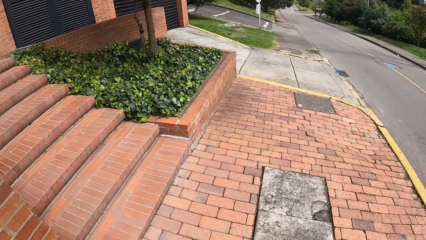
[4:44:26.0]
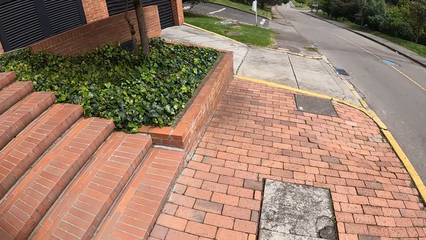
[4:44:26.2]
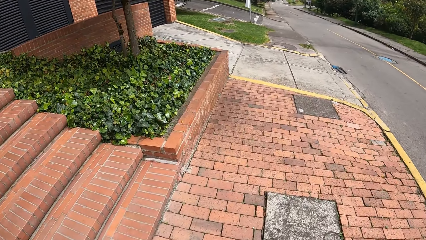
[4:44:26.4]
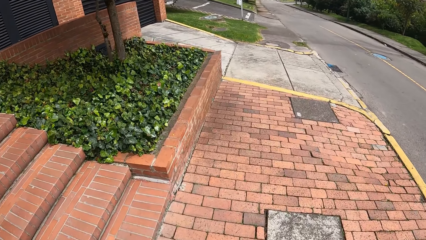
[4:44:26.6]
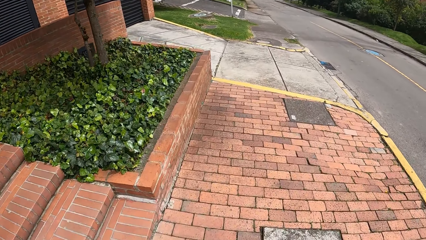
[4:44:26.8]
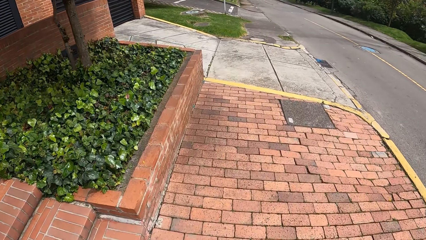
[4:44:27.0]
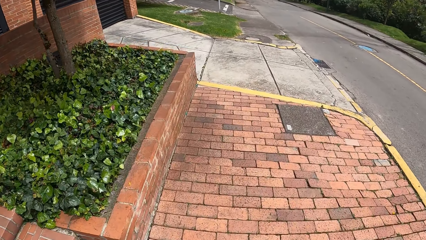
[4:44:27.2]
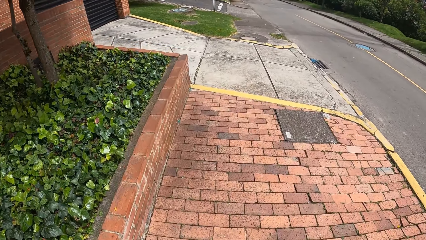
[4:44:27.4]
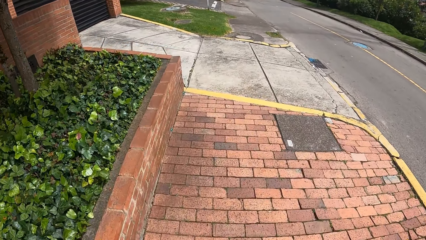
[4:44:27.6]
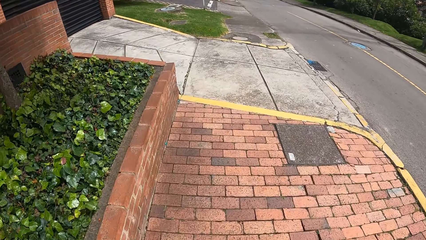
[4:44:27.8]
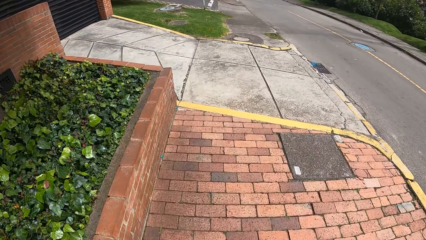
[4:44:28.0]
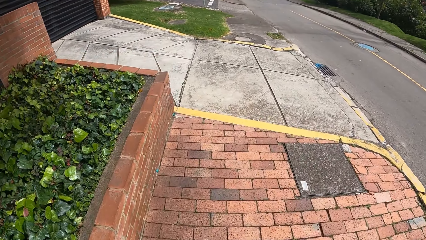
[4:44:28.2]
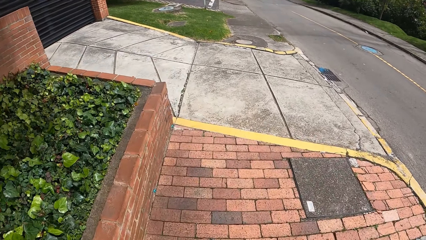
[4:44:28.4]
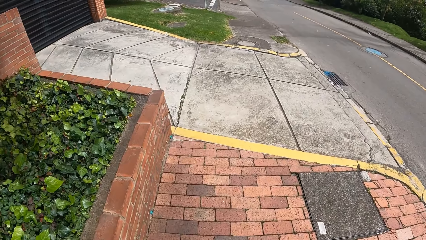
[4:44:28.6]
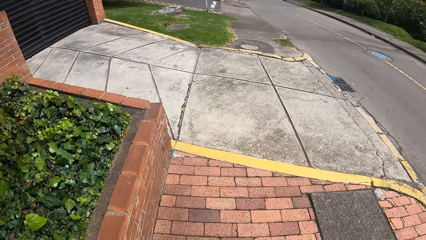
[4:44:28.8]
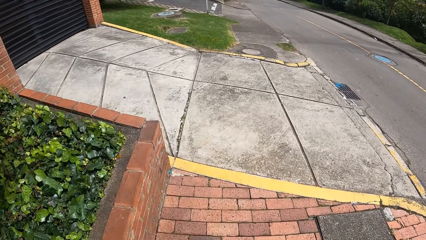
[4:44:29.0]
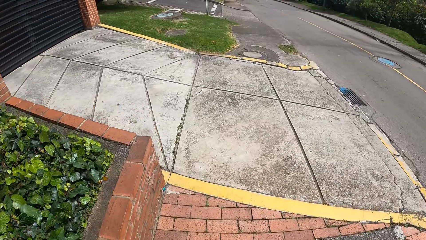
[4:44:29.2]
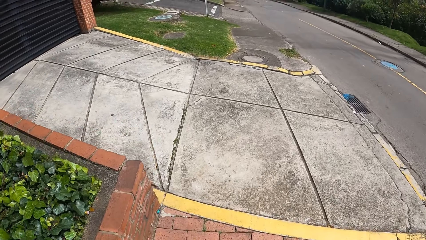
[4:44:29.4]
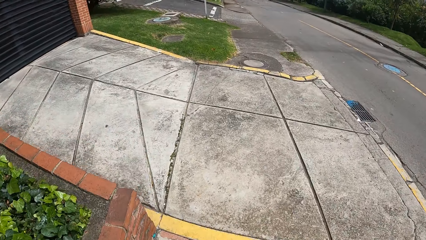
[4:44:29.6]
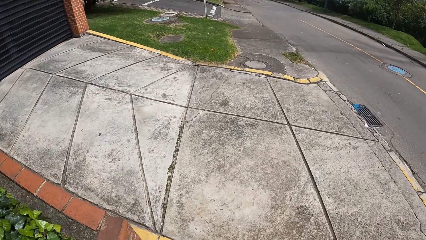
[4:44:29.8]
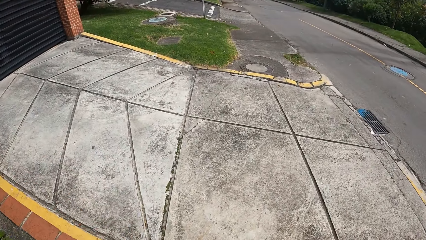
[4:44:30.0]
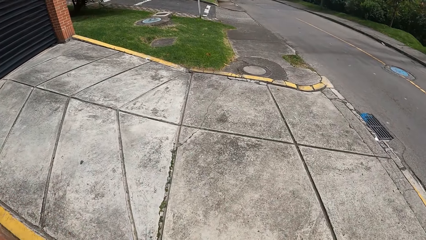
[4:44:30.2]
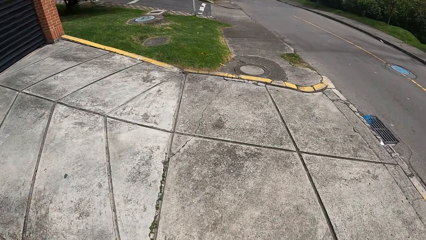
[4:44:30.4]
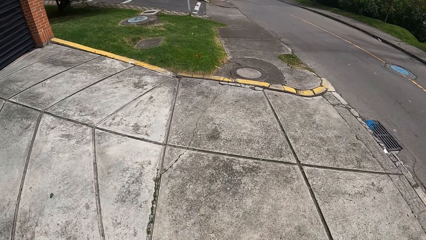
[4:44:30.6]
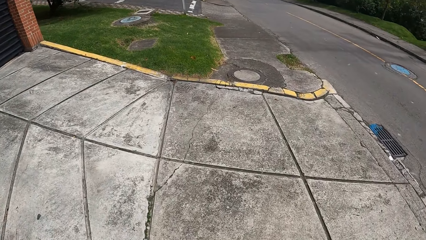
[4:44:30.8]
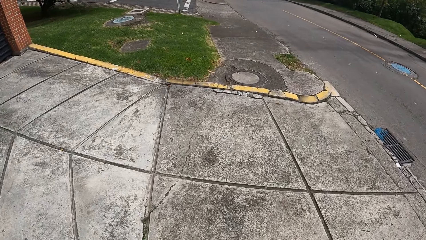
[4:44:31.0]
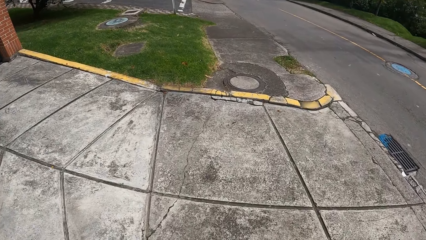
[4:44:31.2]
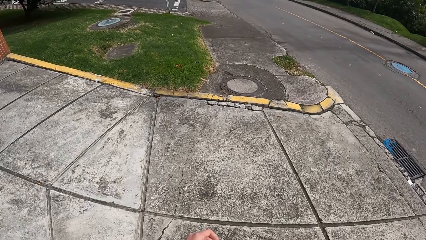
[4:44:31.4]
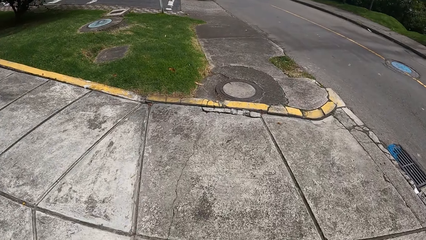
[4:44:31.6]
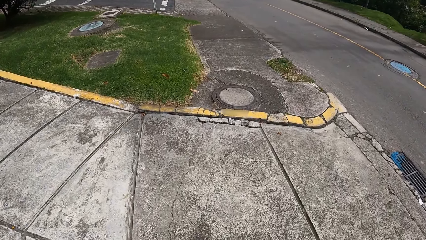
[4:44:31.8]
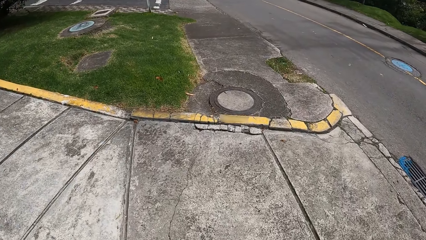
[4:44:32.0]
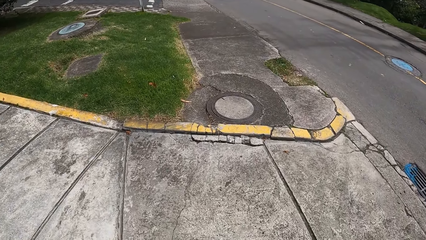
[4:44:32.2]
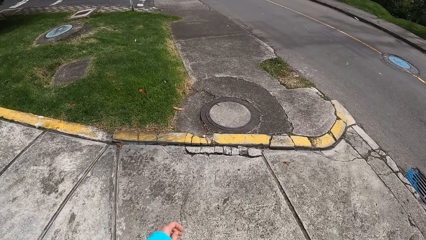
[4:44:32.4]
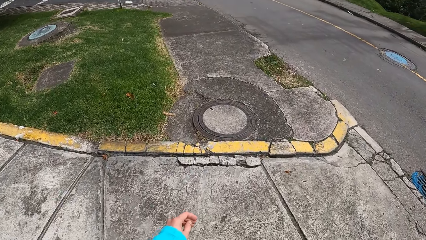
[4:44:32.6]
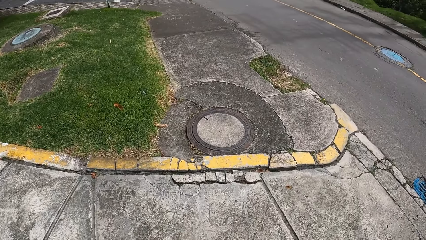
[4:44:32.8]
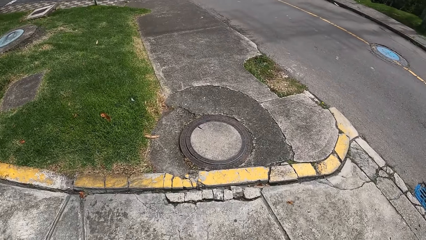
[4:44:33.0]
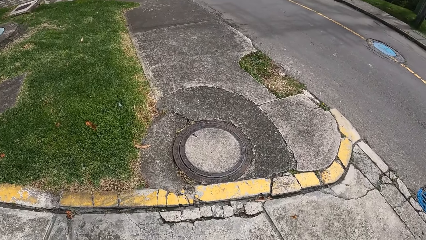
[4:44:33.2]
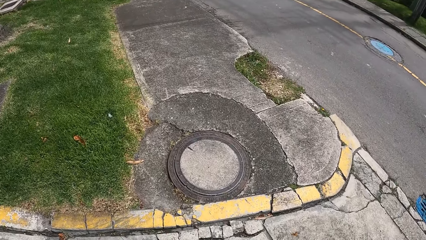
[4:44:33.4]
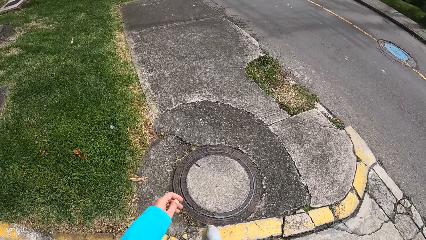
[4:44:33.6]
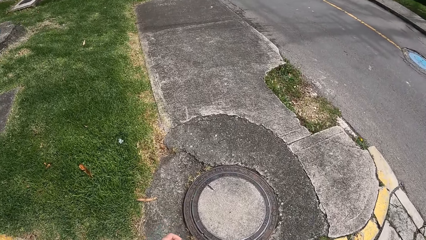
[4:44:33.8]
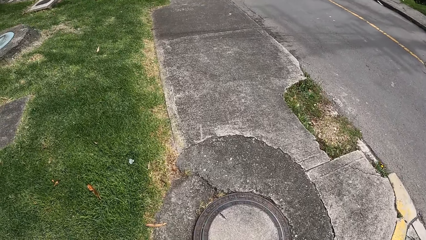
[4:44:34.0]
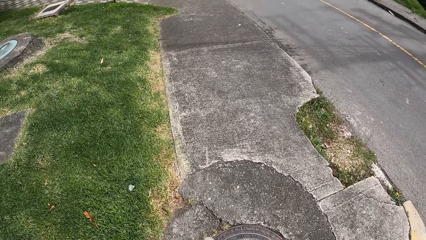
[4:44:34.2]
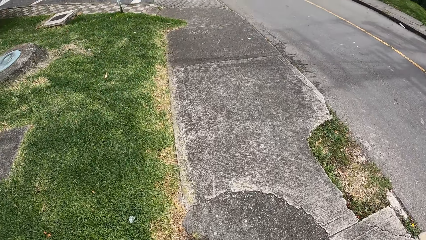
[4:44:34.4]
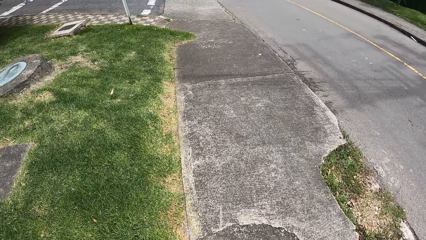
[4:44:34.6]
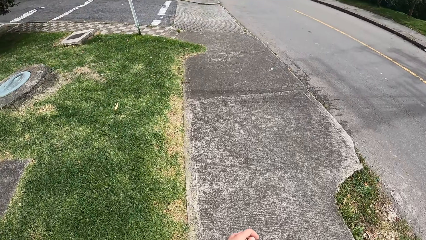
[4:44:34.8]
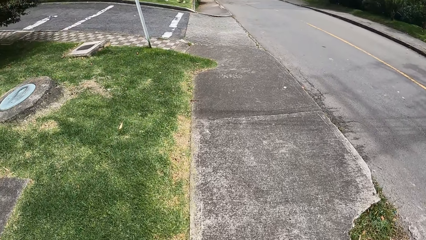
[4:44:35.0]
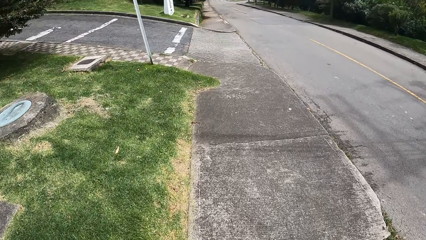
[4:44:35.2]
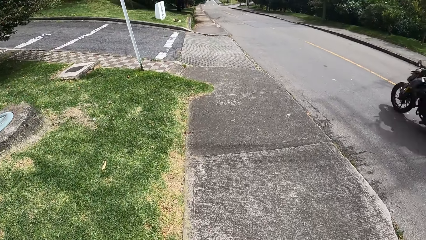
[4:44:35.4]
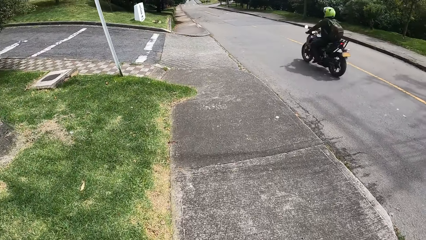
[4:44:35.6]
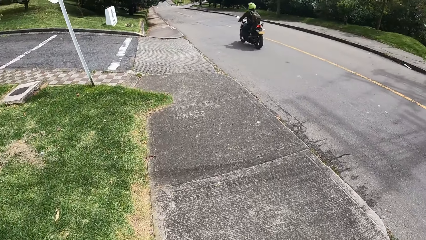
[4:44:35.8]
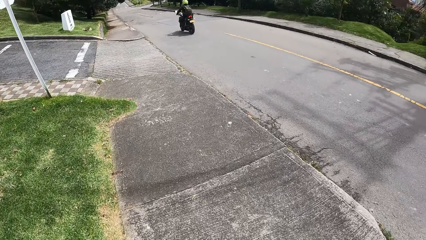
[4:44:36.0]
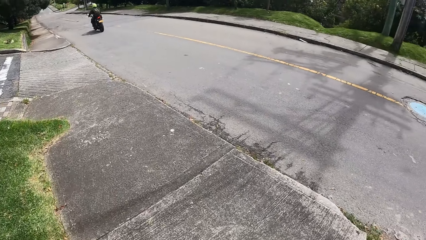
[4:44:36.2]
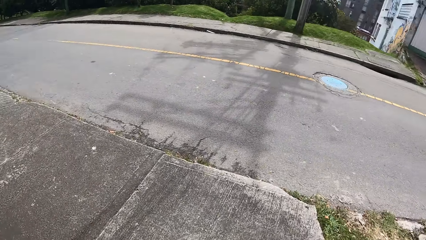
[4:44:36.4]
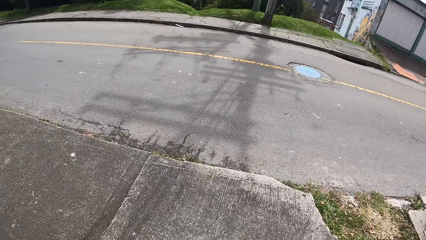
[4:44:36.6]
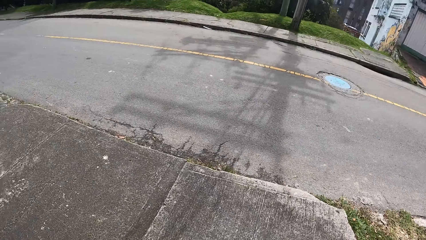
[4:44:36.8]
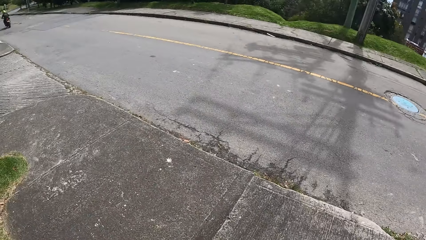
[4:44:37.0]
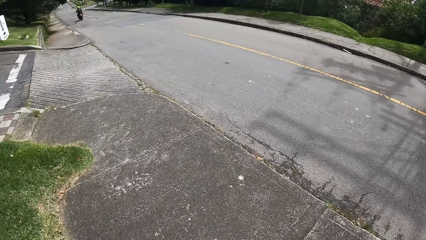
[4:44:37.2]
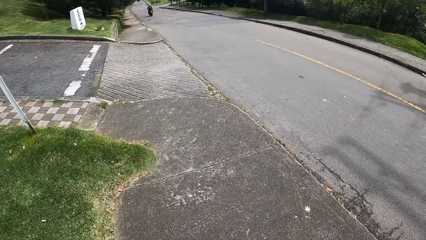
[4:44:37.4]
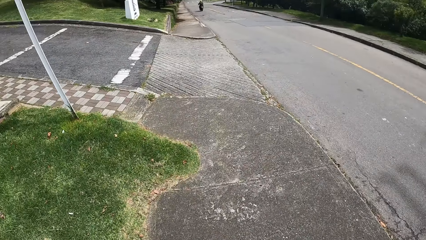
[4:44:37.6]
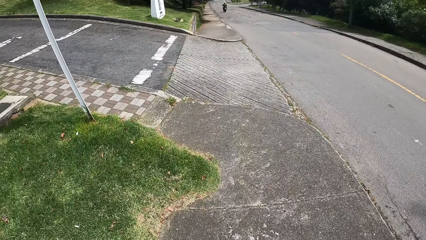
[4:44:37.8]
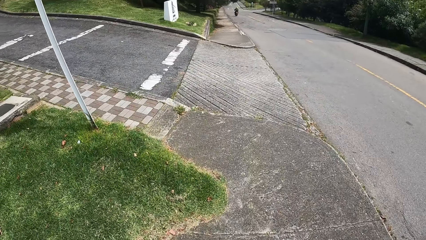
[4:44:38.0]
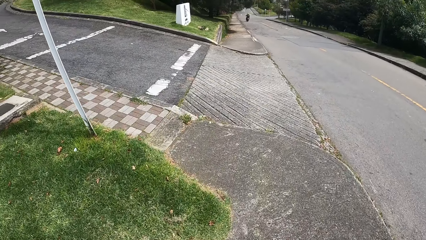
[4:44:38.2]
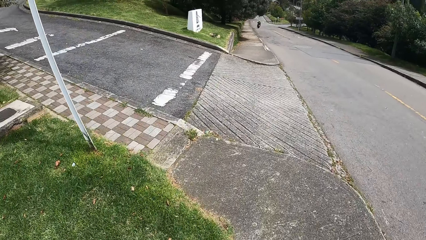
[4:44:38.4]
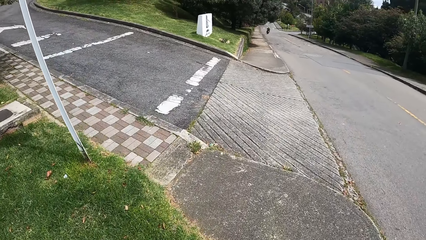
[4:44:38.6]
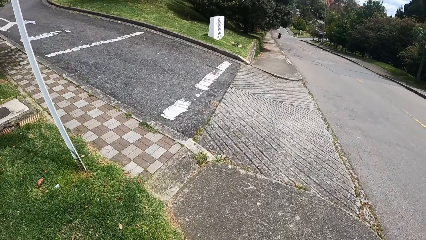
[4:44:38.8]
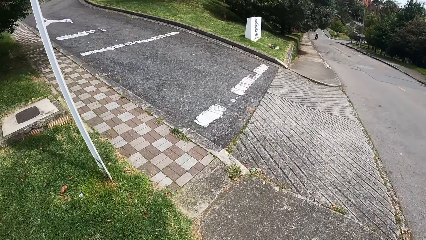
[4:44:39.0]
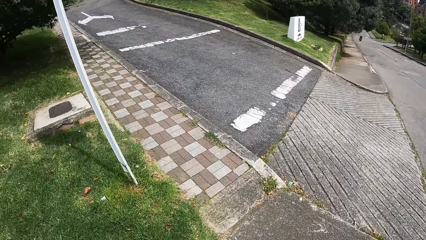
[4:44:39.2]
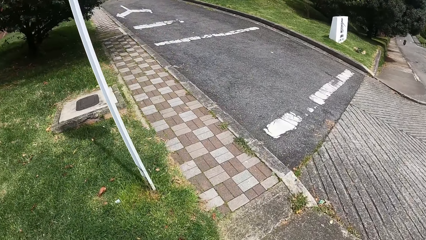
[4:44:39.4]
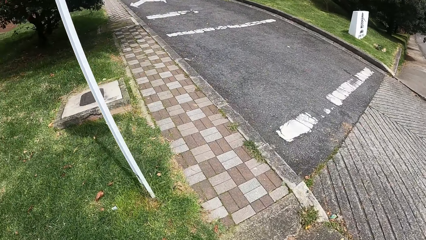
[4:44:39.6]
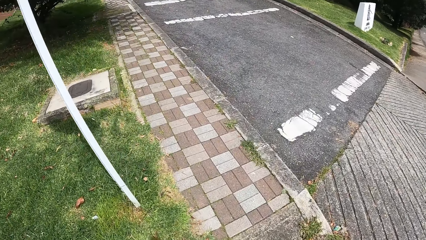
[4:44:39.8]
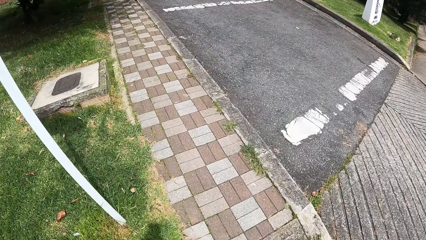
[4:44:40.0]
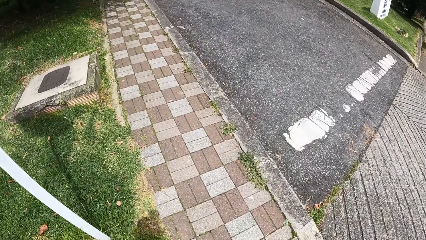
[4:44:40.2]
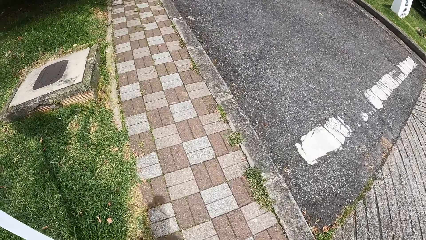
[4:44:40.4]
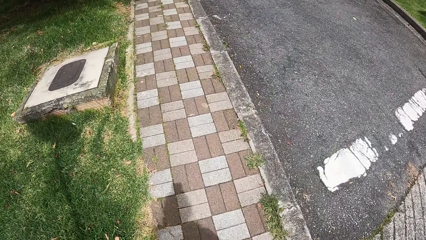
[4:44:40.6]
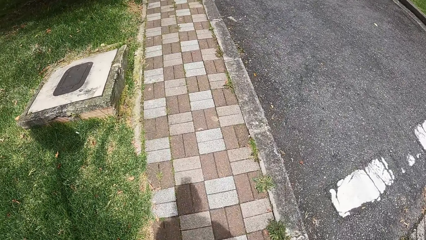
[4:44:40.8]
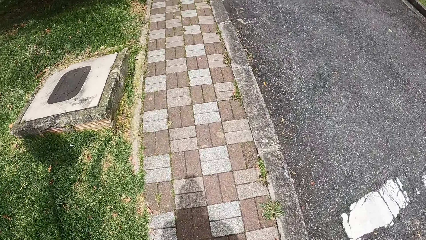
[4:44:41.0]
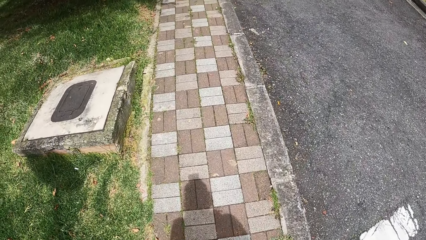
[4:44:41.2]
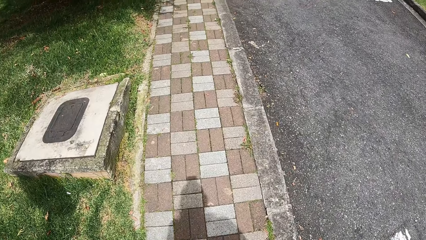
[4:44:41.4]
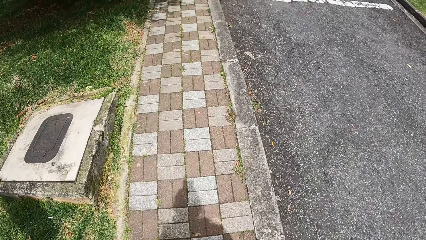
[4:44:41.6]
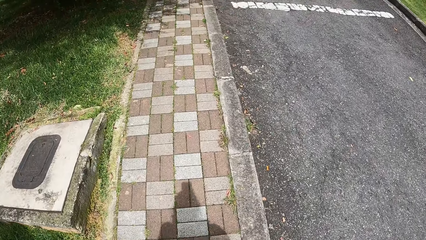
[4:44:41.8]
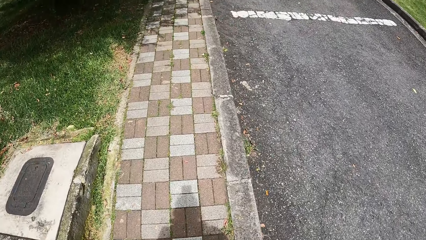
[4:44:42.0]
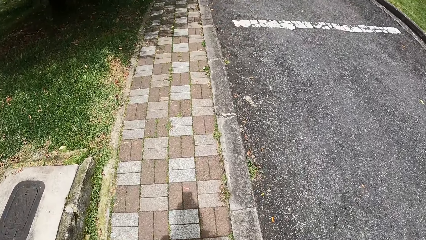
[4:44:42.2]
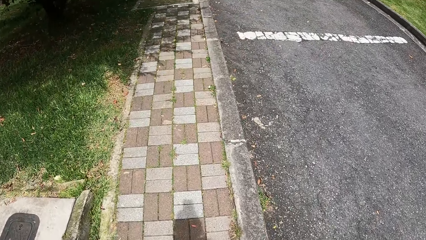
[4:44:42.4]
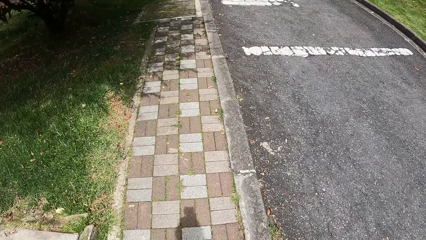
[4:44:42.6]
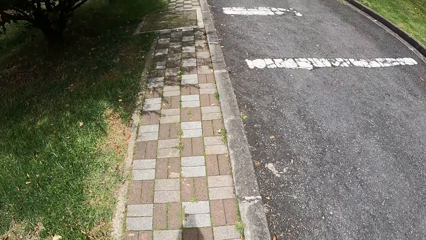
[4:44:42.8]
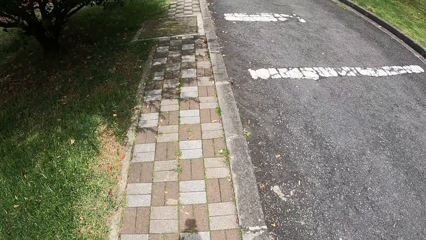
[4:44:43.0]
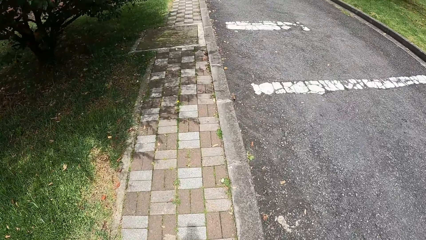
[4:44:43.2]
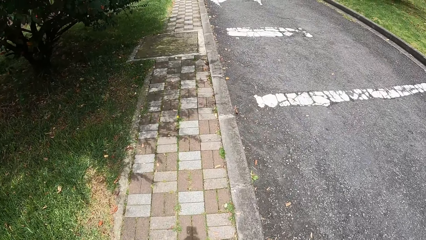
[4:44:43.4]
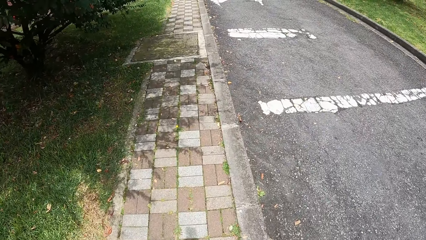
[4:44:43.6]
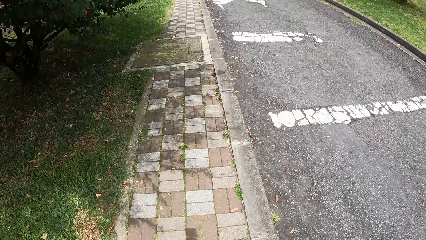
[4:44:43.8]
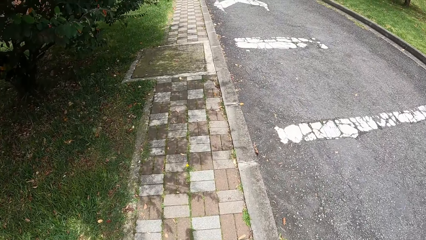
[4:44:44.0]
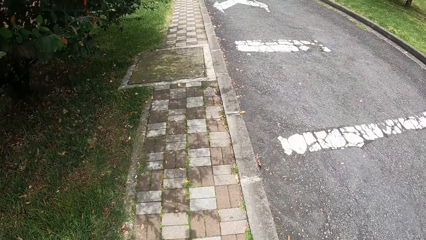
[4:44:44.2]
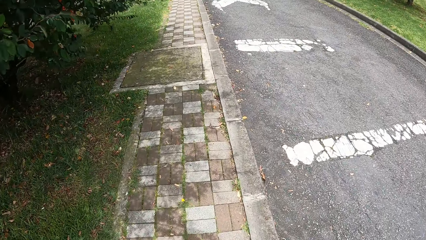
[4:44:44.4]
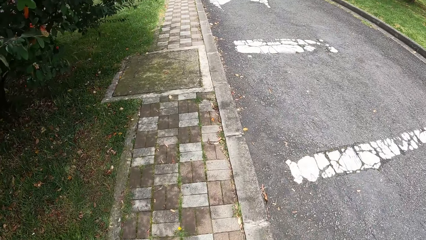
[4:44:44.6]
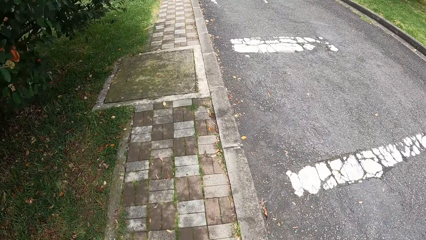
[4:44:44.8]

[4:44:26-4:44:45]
The camera wearer looks down. They look around. They look down.
